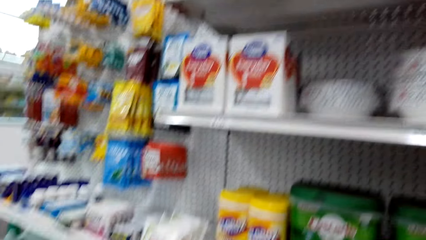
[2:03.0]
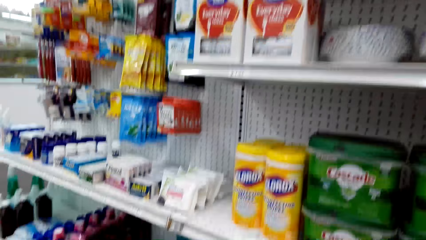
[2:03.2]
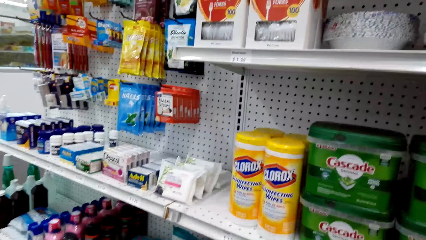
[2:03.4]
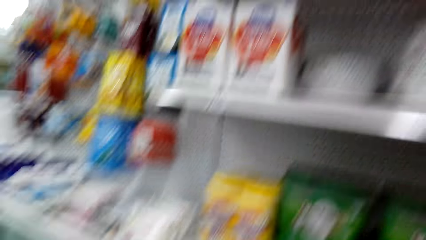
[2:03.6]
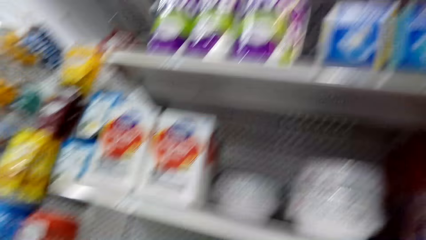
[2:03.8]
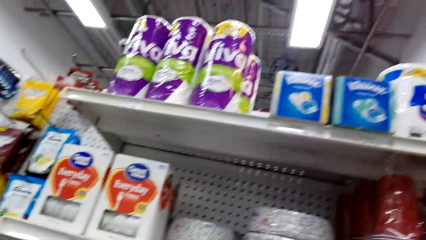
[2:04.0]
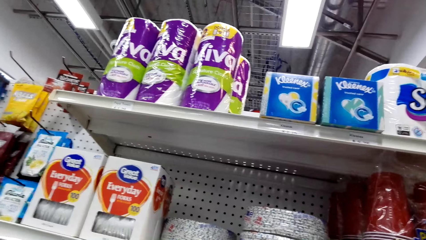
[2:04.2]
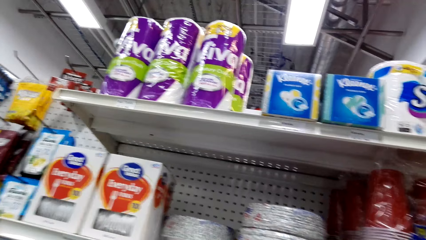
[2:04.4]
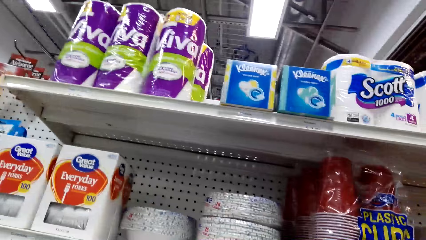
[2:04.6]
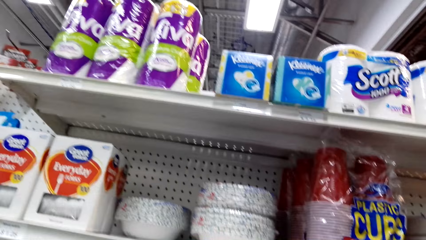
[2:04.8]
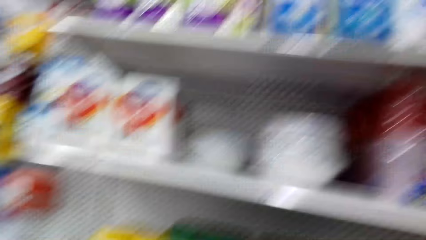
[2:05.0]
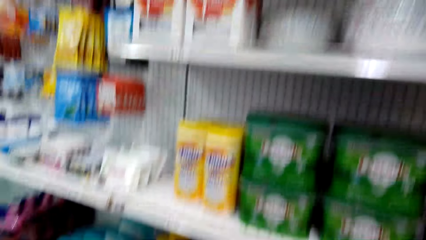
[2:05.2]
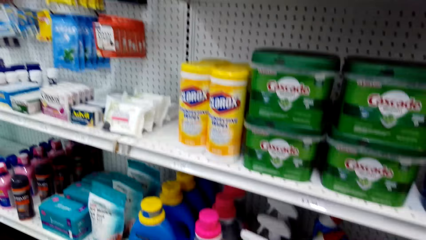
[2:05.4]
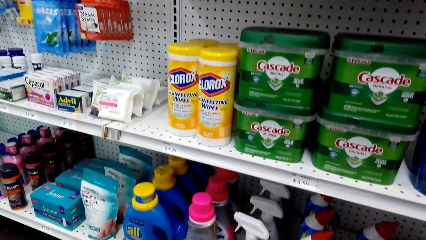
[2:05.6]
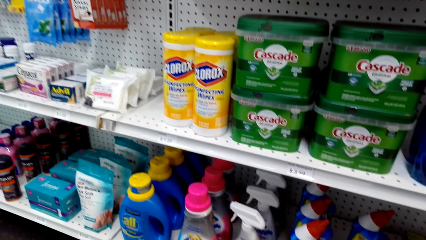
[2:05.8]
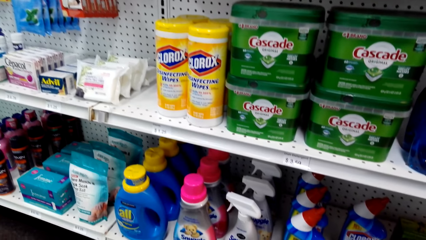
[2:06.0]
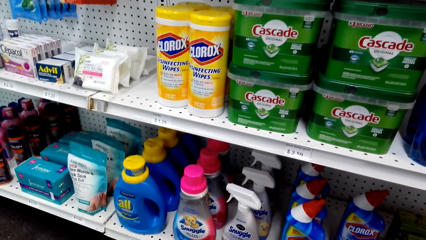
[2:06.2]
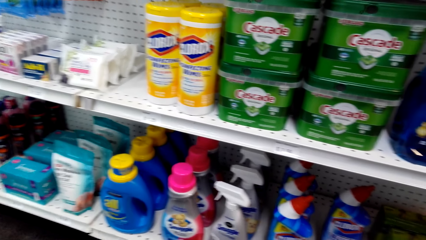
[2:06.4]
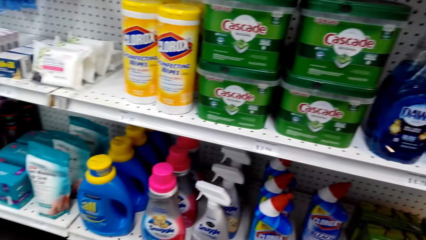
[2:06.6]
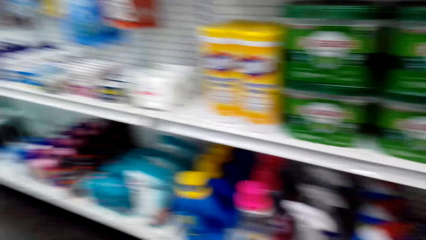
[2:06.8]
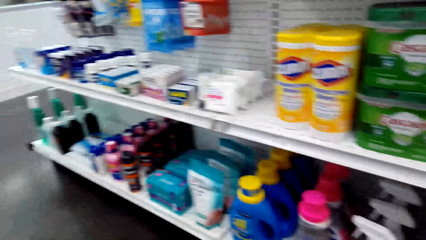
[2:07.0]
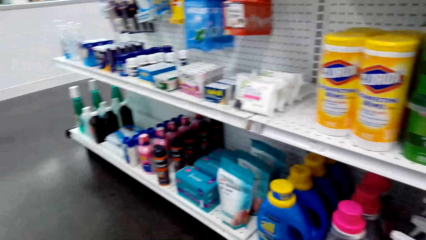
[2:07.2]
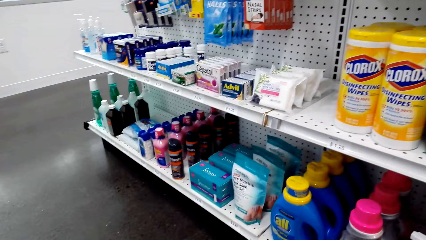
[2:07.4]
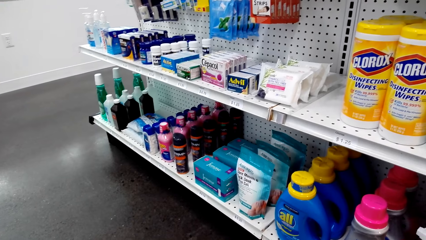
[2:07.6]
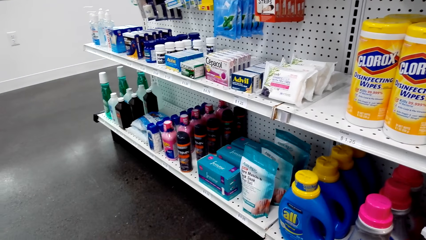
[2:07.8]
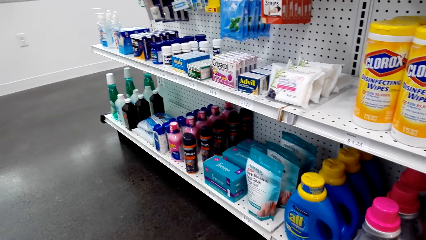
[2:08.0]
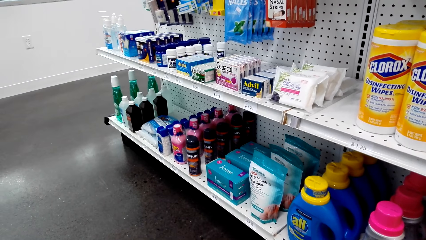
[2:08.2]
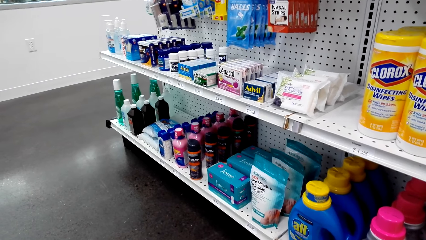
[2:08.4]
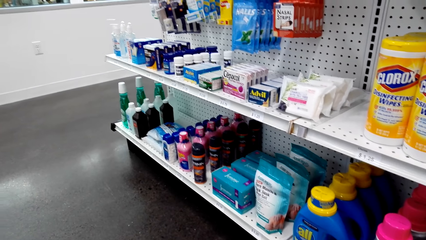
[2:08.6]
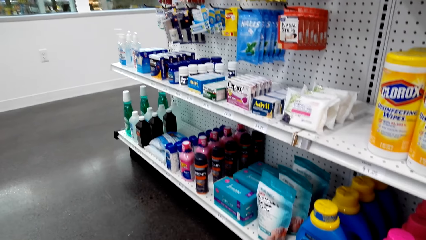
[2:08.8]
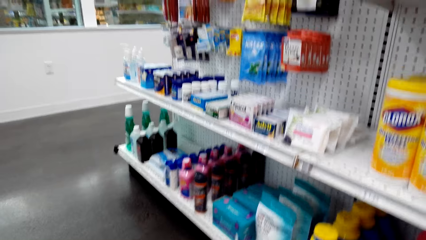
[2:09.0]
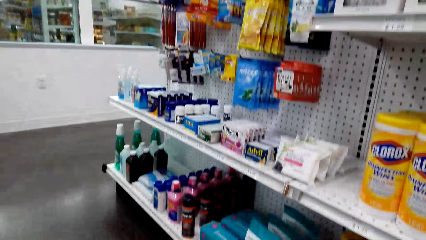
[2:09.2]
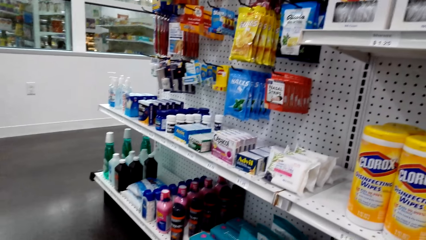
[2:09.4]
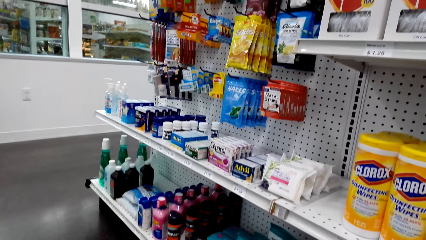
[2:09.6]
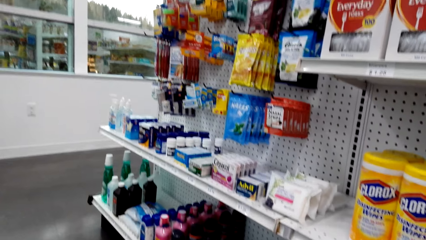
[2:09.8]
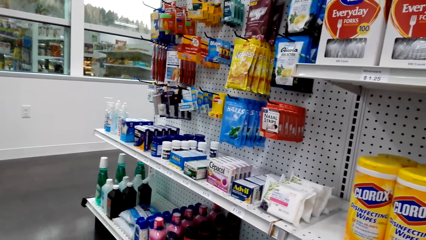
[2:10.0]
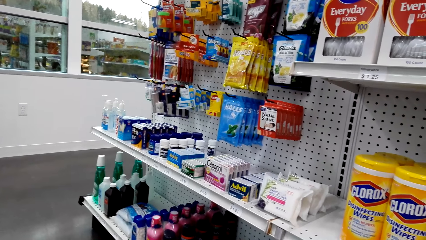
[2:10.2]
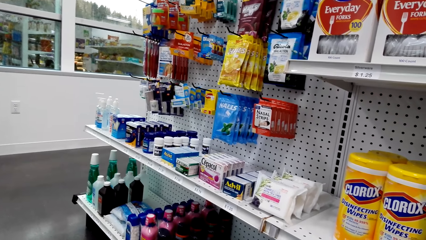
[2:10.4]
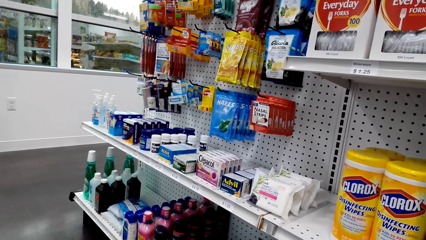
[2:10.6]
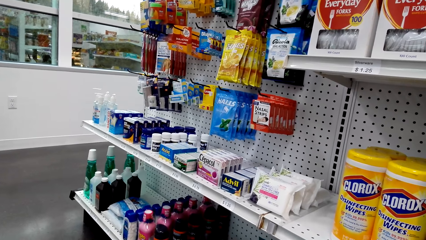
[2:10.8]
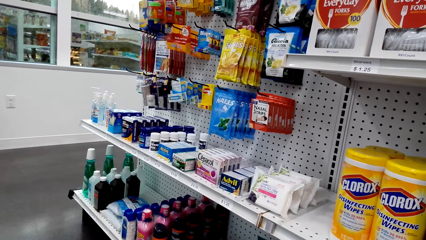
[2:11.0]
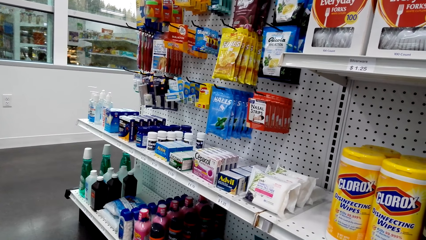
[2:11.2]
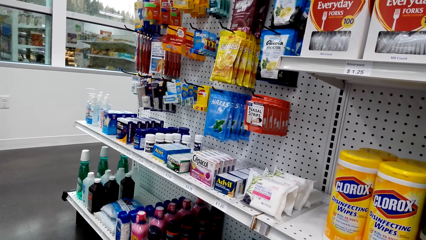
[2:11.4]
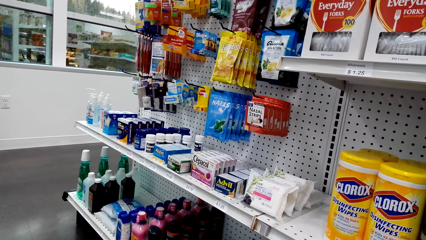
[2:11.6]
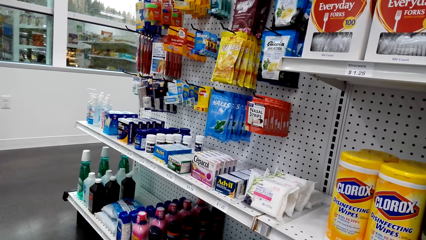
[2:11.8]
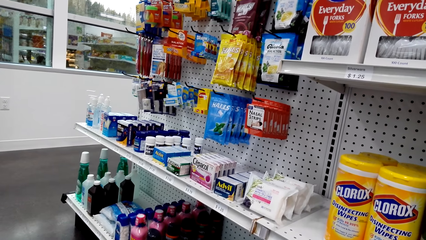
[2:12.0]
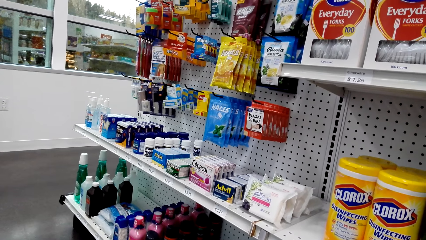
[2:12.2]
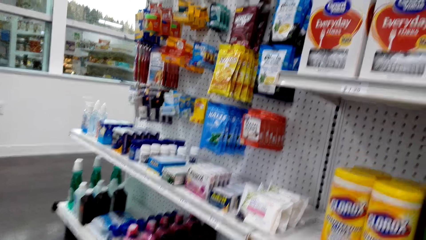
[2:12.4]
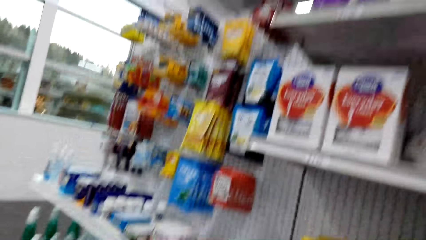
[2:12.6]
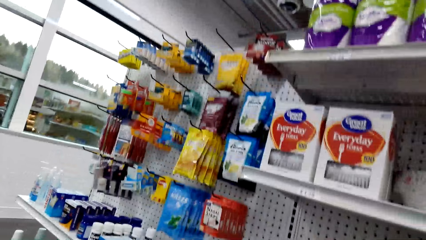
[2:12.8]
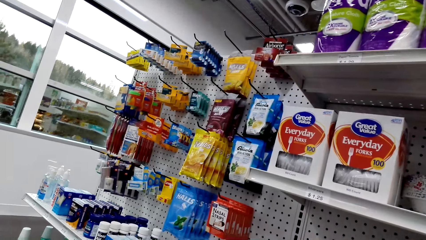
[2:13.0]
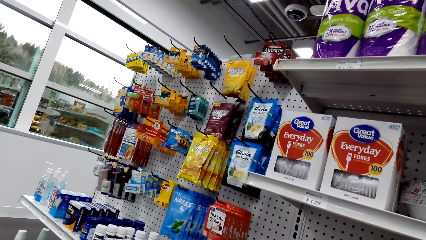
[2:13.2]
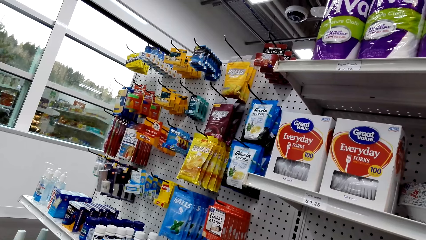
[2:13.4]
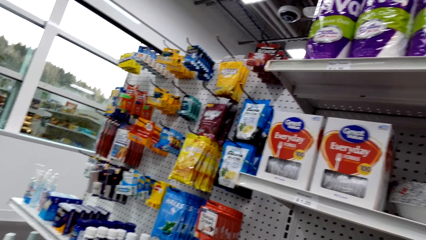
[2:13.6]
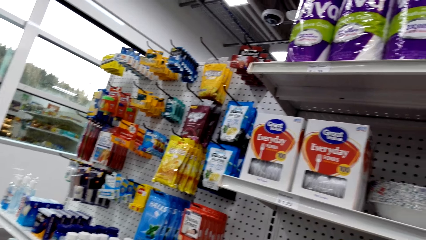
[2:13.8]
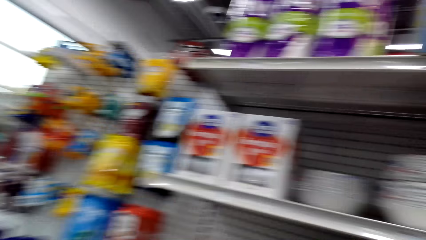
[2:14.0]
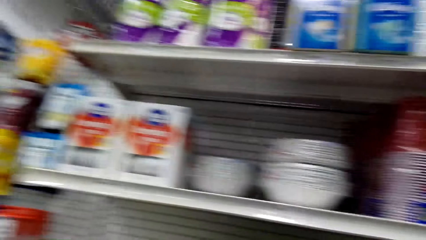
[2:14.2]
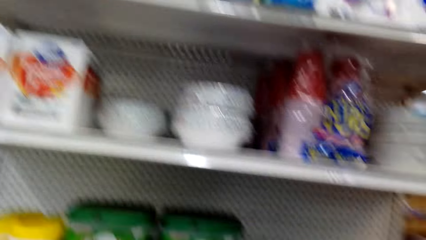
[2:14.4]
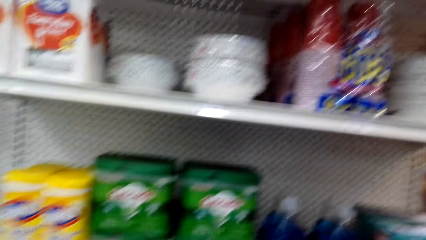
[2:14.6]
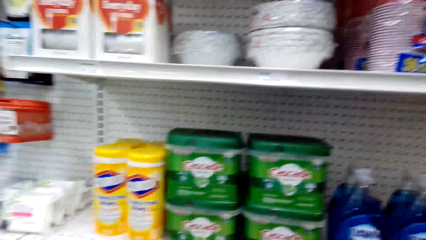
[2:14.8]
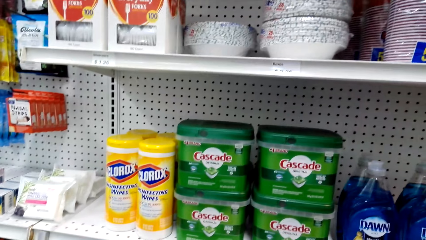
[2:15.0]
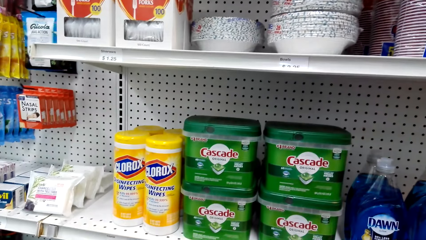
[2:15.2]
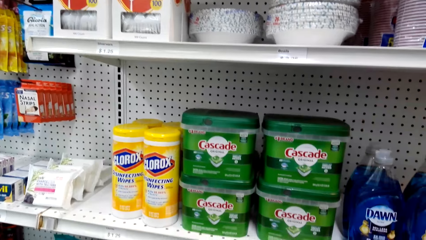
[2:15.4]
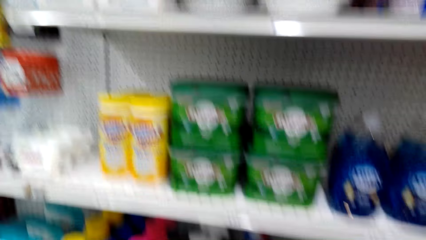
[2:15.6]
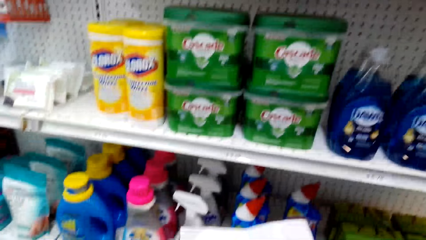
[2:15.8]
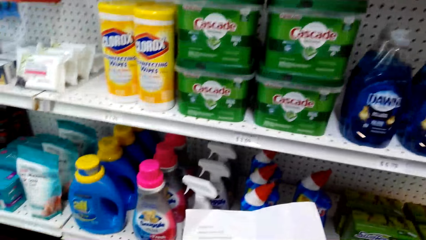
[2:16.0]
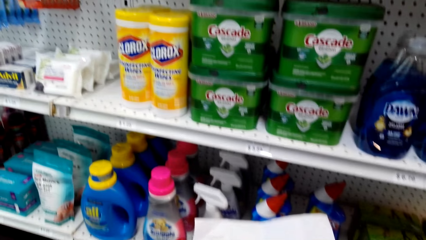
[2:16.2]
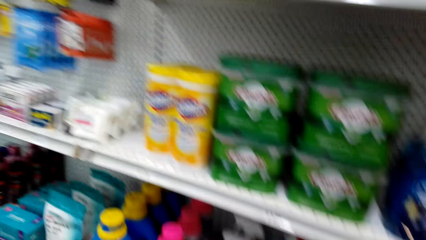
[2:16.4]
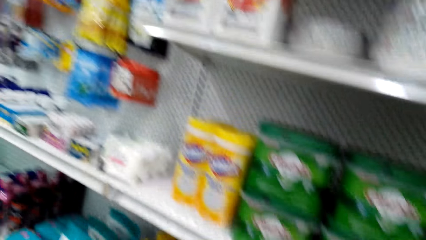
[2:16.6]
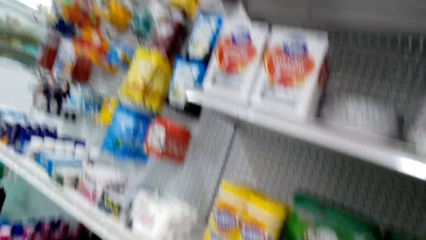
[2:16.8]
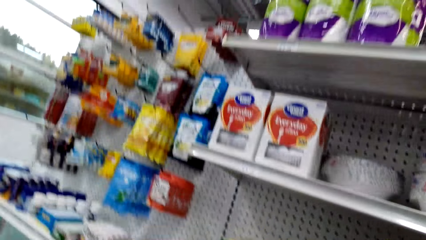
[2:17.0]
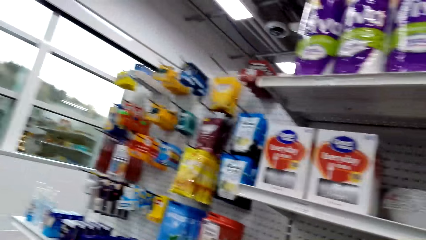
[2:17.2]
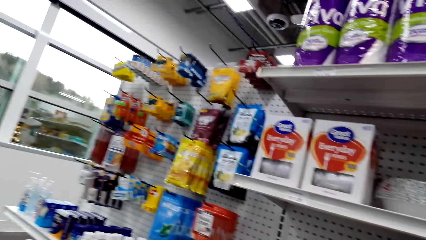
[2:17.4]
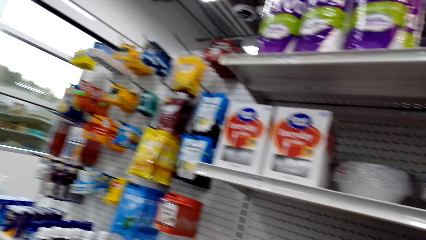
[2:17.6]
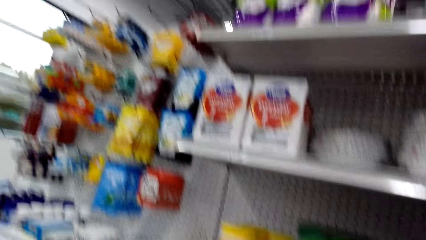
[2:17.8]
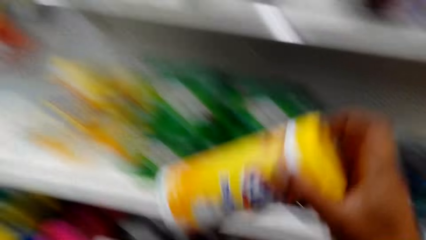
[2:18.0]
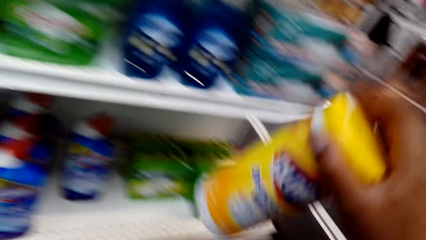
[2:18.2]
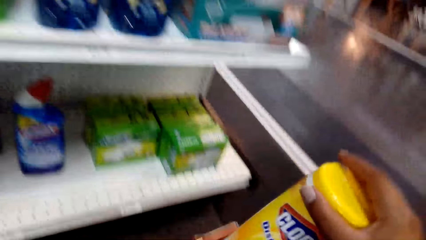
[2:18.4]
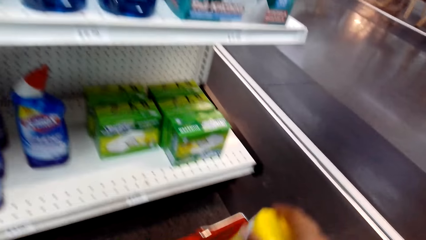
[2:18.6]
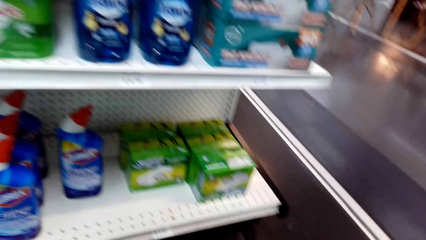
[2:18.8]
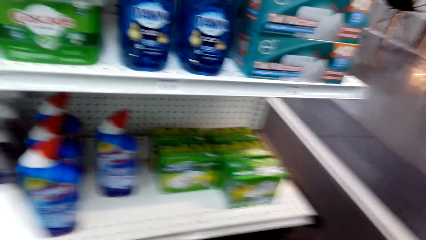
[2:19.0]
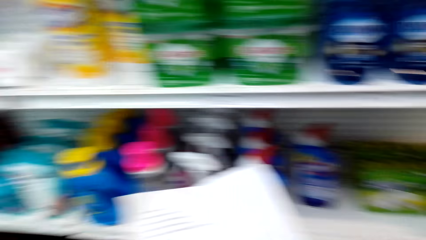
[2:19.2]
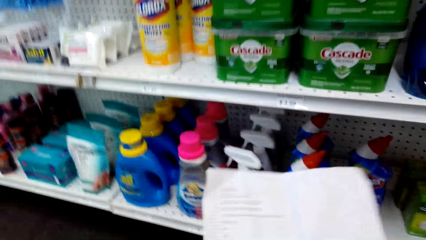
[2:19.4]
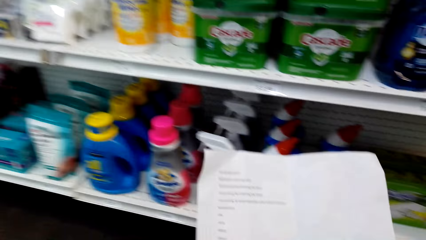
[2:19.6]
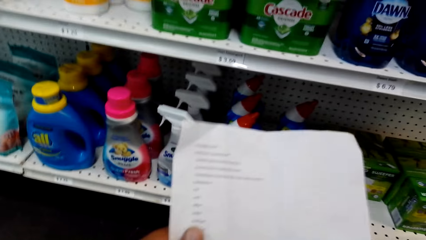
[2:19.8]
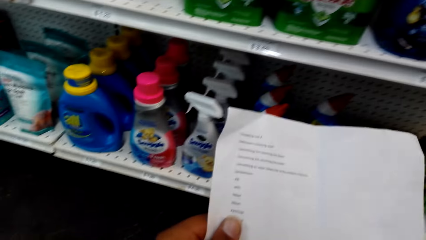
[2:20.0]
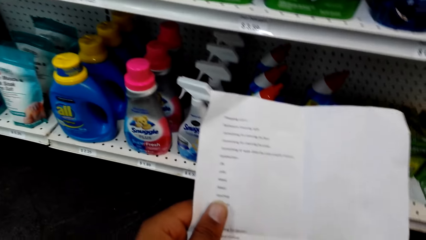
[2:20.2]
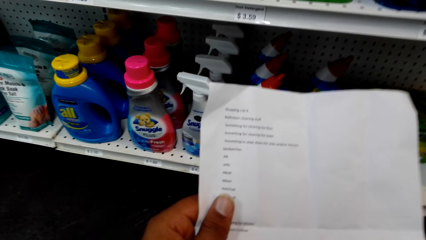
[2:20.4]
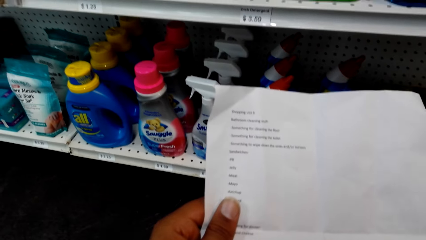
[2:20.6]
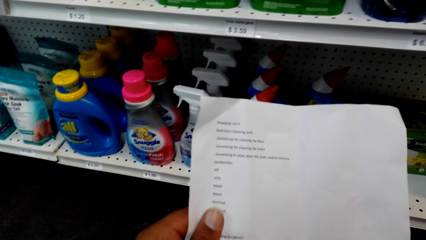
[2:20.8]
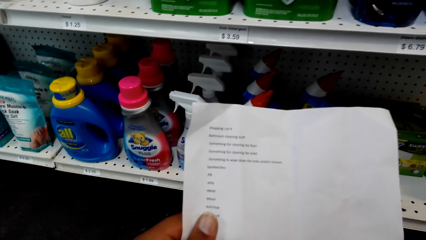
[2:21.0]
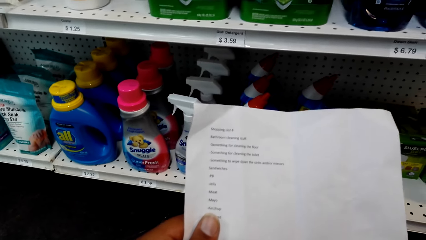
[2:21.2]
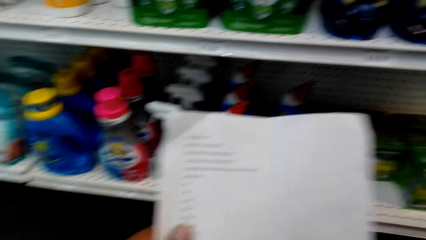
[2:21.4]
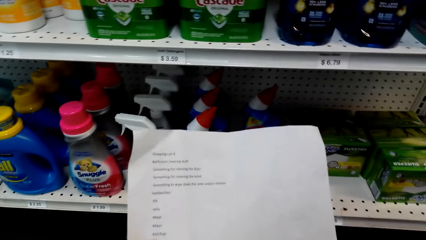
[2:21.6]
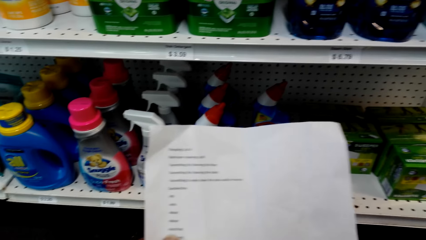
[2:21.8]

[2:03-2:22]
The camera wearer looks at the tissues. They look at the toiletry shelves. They pick up Clorox wipes on the shelf and put the Clorox wipes in a shopping basket. They read the shopping list or paper.
